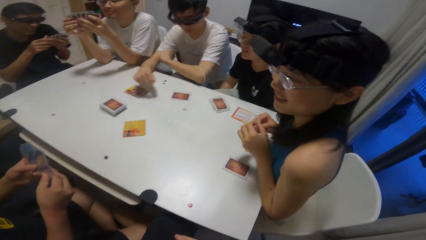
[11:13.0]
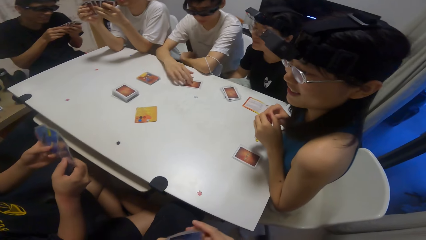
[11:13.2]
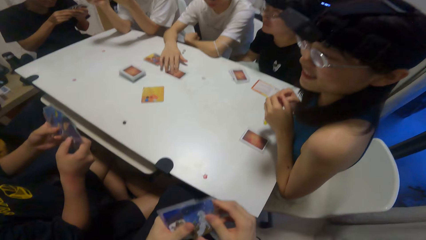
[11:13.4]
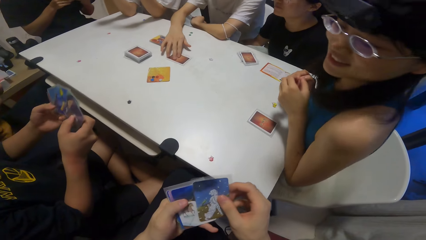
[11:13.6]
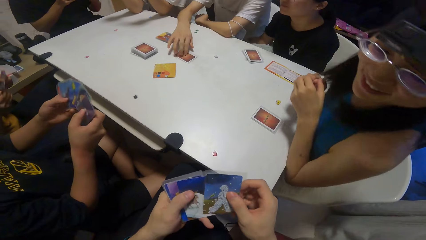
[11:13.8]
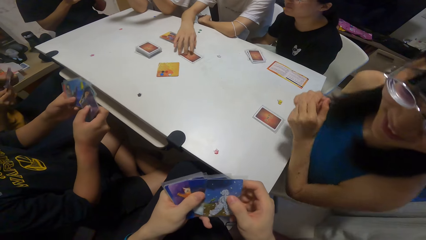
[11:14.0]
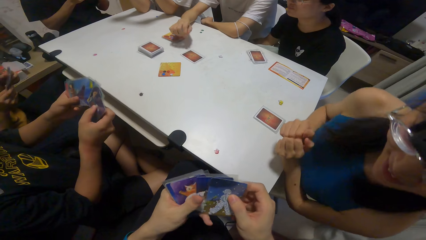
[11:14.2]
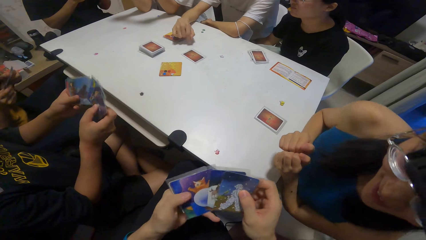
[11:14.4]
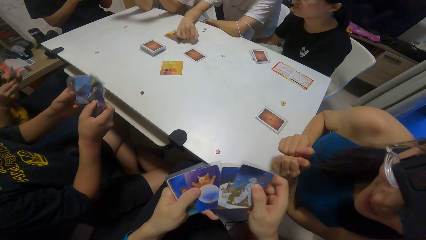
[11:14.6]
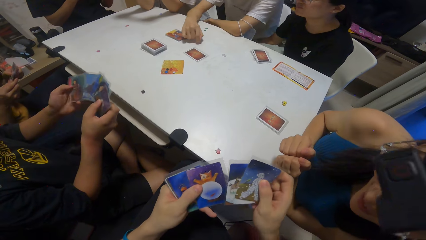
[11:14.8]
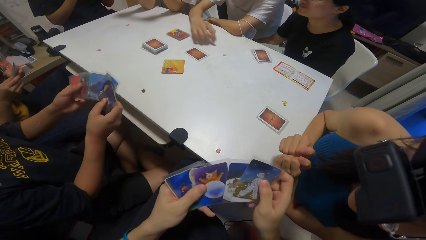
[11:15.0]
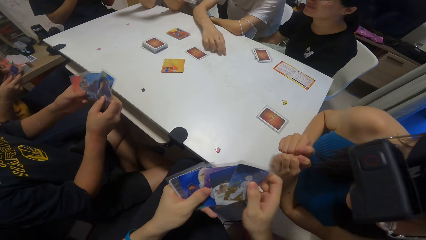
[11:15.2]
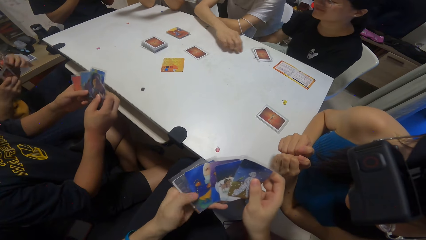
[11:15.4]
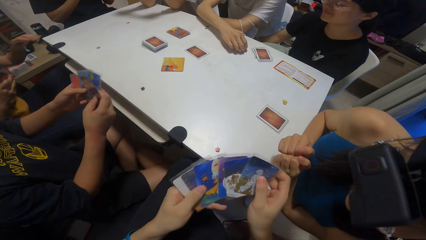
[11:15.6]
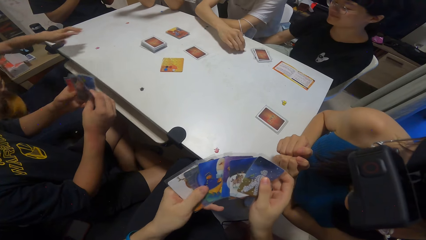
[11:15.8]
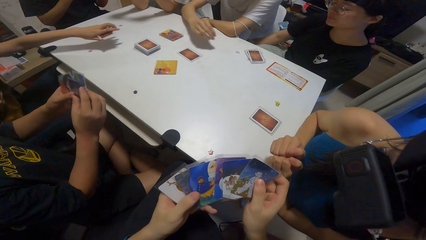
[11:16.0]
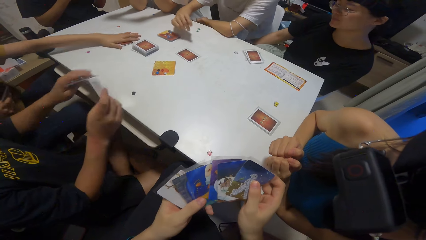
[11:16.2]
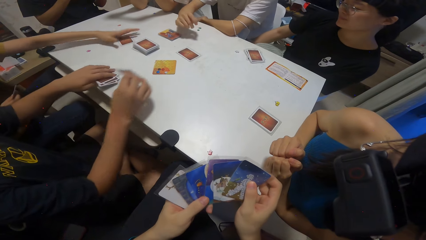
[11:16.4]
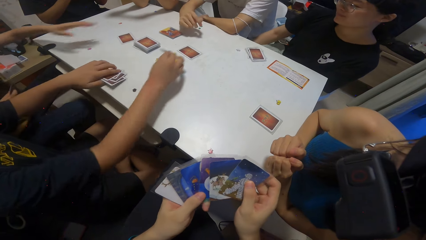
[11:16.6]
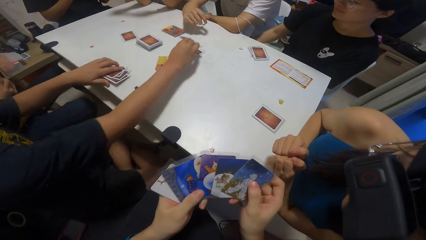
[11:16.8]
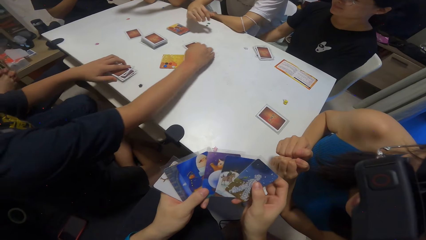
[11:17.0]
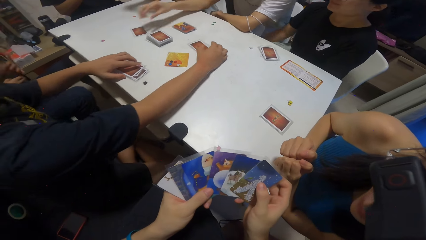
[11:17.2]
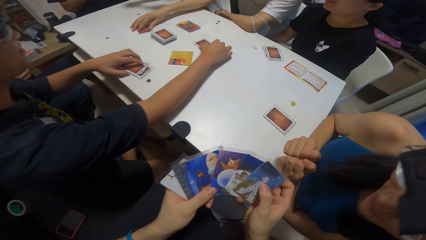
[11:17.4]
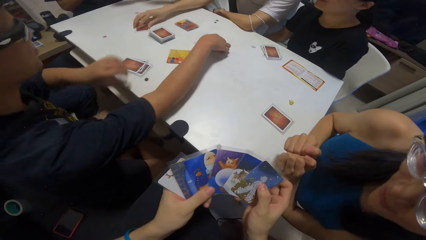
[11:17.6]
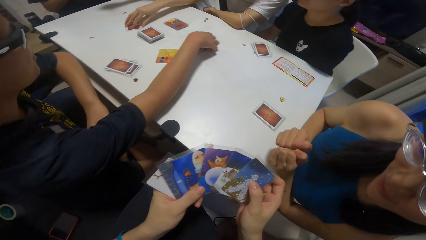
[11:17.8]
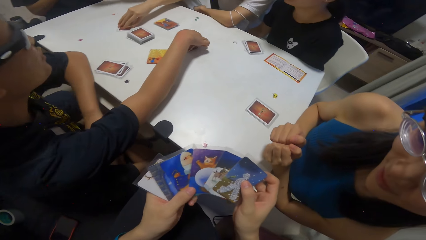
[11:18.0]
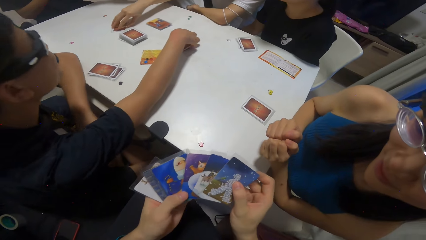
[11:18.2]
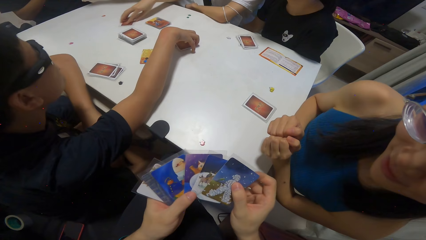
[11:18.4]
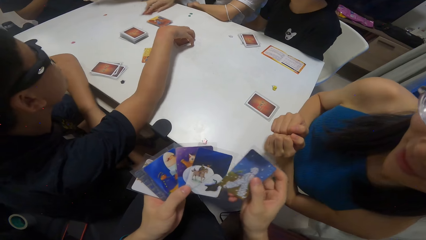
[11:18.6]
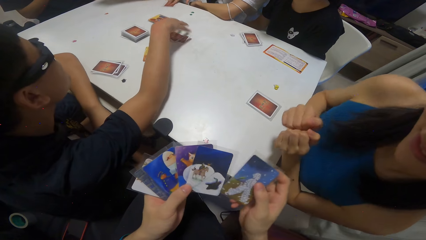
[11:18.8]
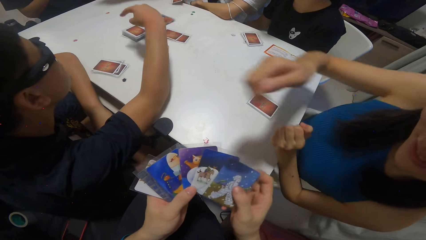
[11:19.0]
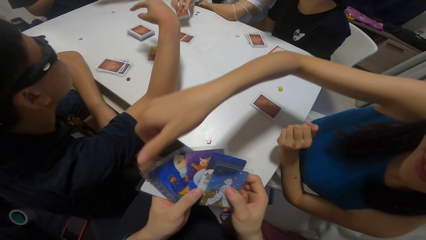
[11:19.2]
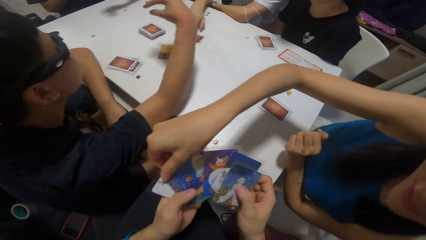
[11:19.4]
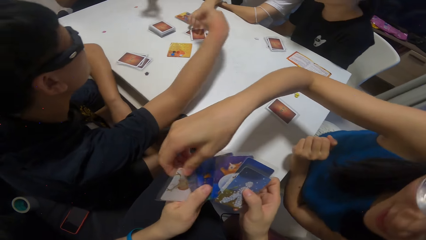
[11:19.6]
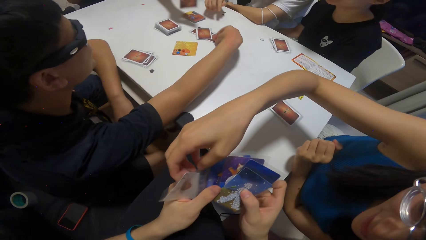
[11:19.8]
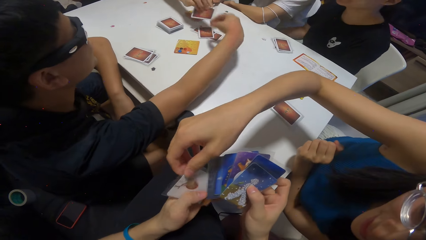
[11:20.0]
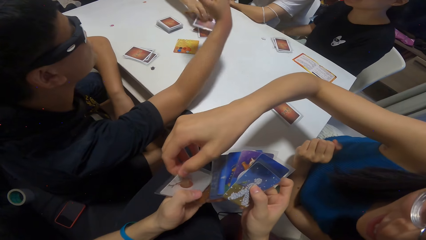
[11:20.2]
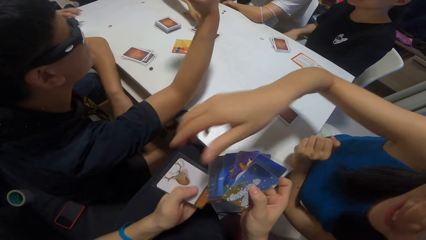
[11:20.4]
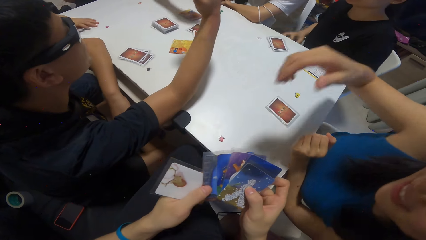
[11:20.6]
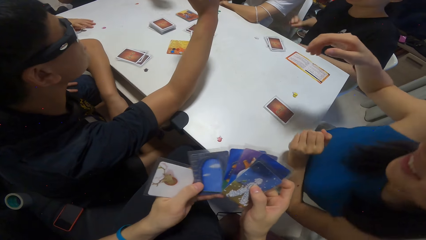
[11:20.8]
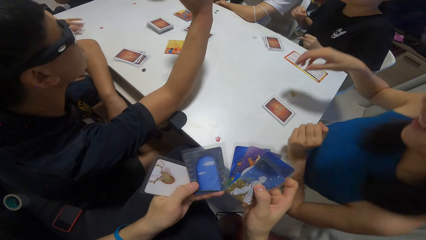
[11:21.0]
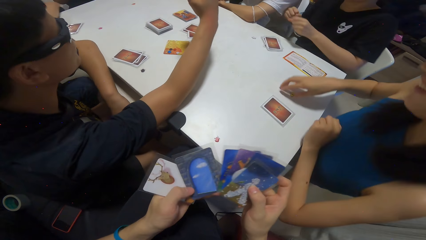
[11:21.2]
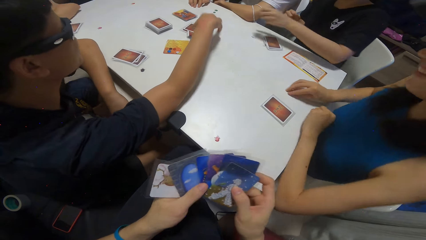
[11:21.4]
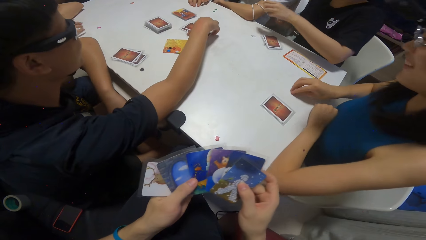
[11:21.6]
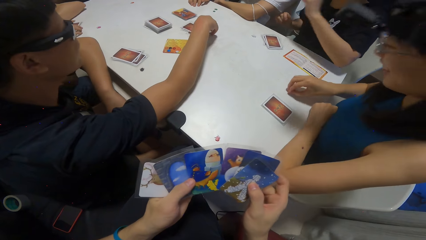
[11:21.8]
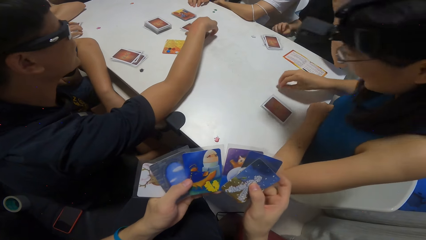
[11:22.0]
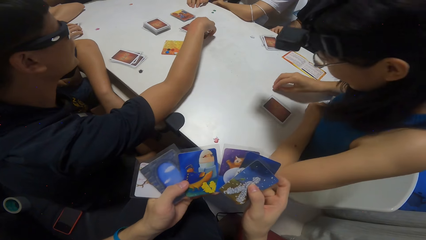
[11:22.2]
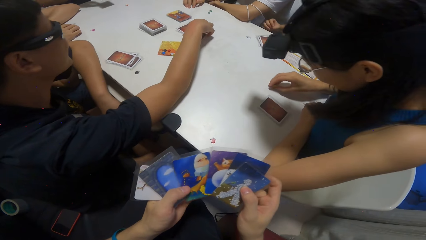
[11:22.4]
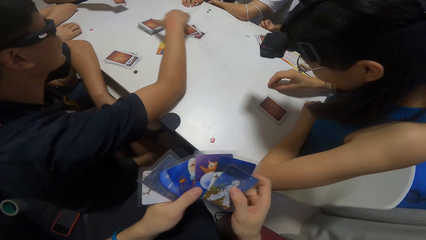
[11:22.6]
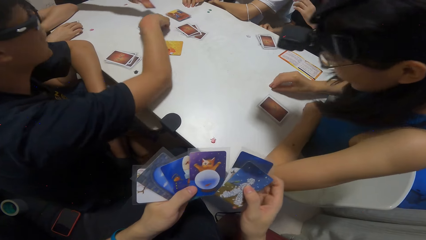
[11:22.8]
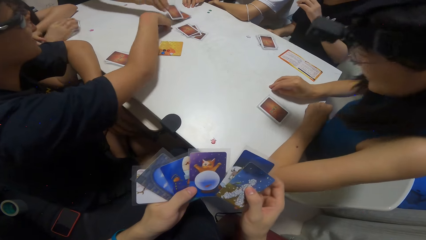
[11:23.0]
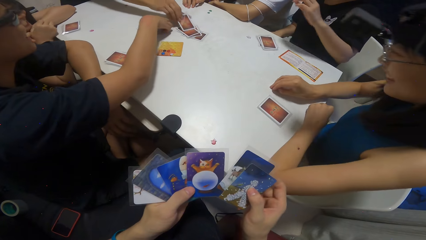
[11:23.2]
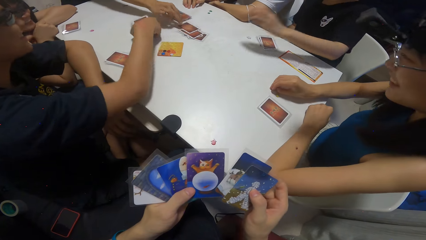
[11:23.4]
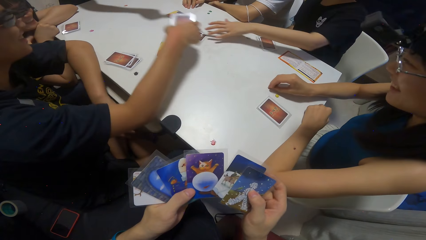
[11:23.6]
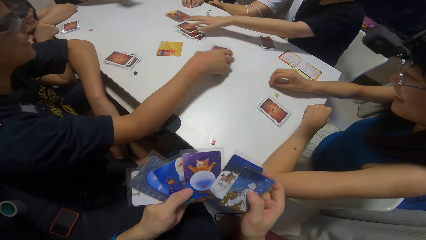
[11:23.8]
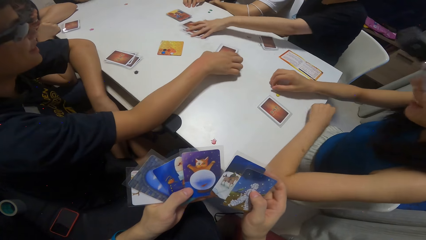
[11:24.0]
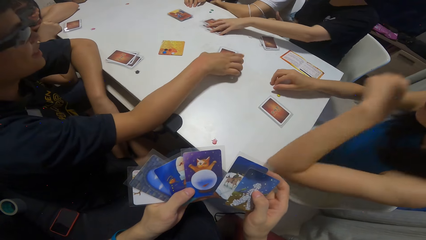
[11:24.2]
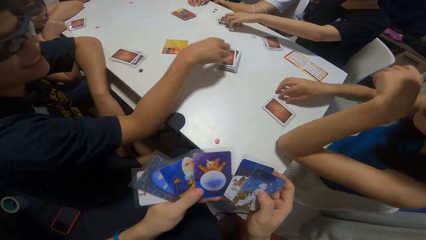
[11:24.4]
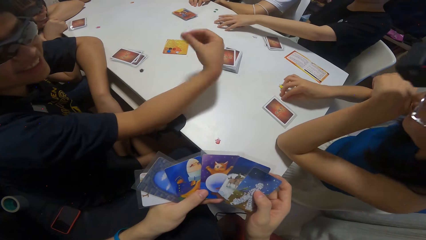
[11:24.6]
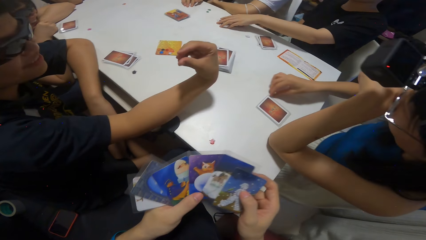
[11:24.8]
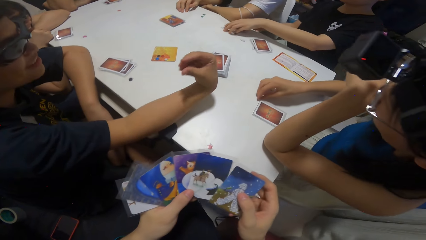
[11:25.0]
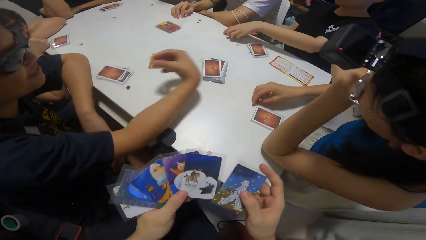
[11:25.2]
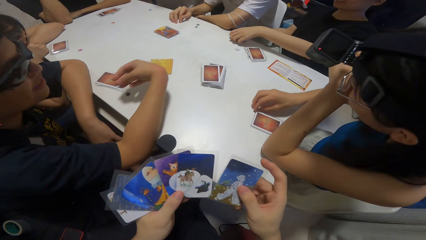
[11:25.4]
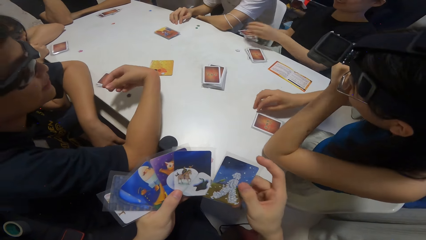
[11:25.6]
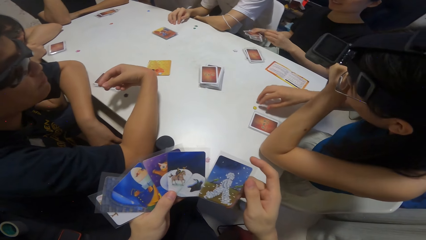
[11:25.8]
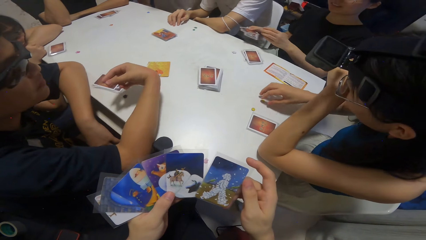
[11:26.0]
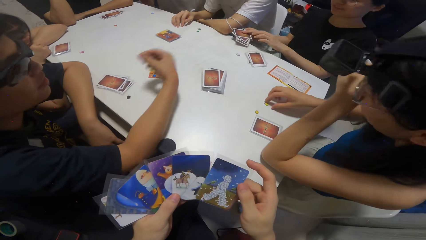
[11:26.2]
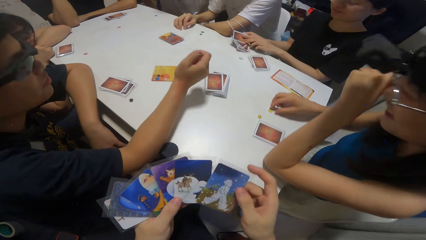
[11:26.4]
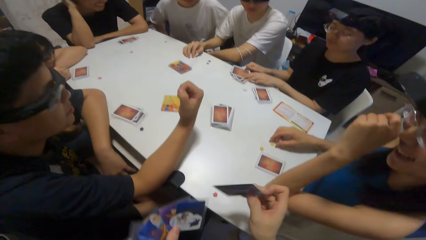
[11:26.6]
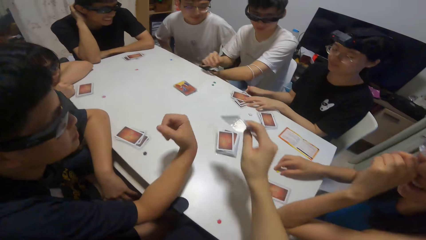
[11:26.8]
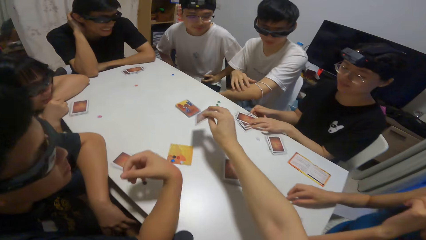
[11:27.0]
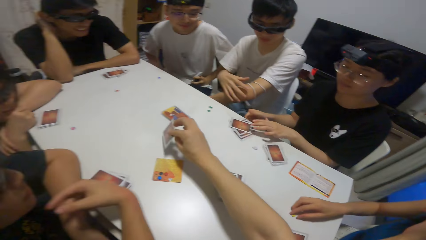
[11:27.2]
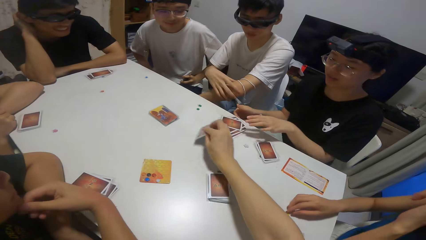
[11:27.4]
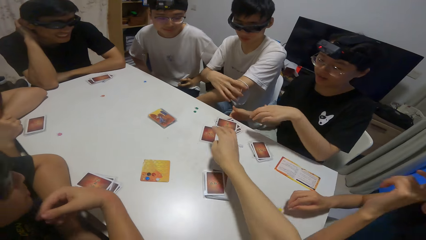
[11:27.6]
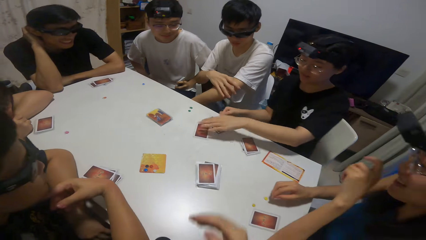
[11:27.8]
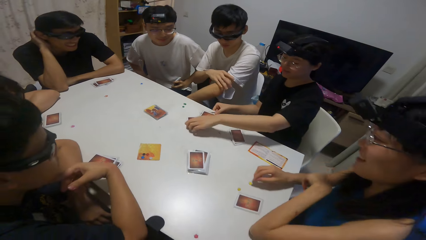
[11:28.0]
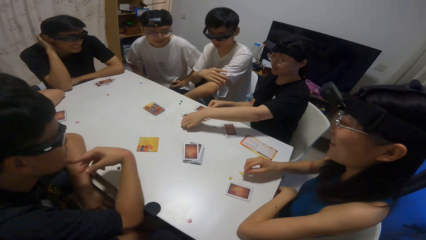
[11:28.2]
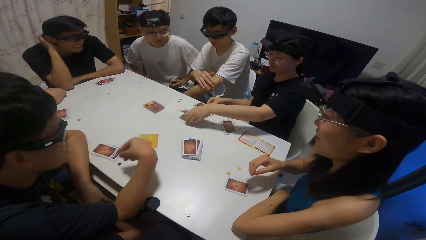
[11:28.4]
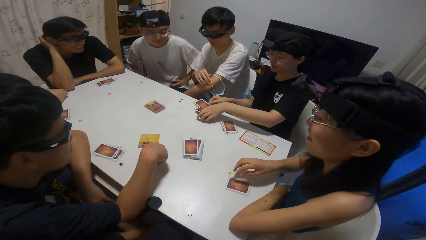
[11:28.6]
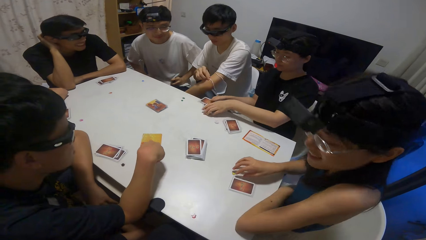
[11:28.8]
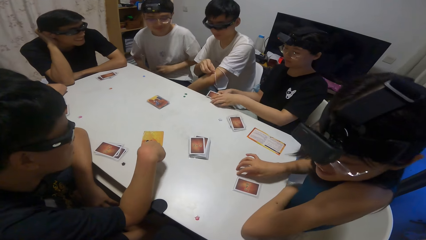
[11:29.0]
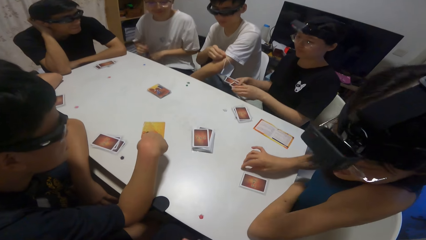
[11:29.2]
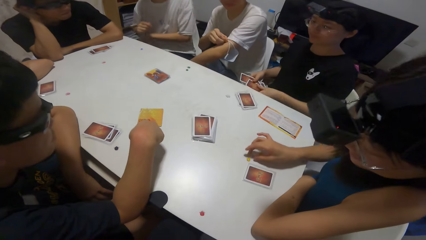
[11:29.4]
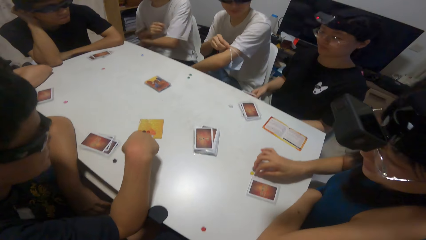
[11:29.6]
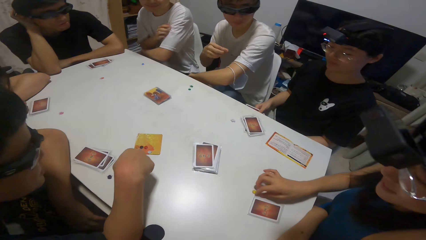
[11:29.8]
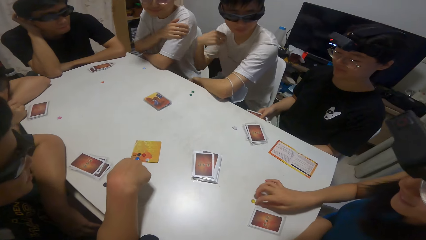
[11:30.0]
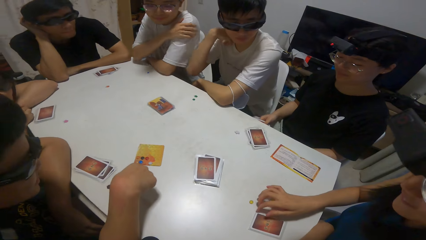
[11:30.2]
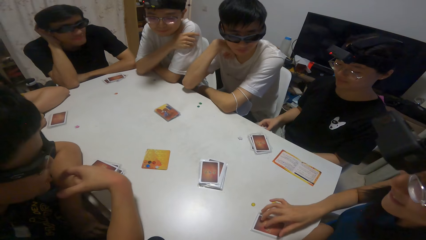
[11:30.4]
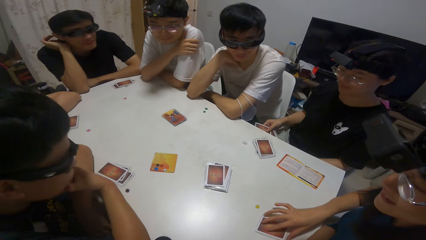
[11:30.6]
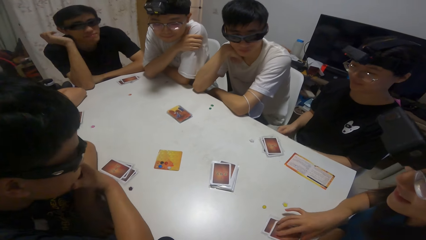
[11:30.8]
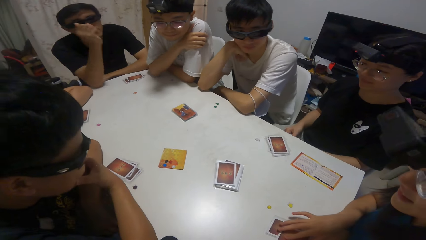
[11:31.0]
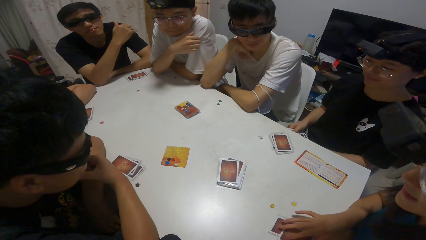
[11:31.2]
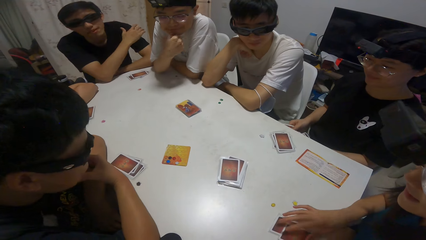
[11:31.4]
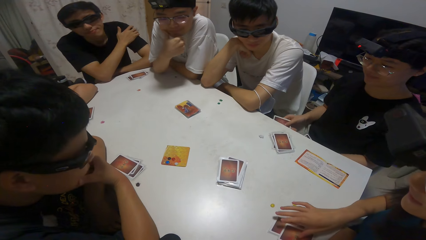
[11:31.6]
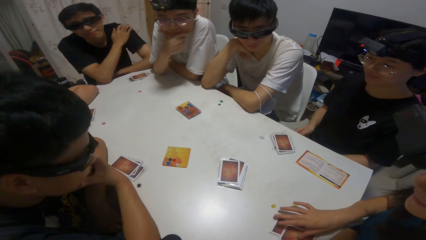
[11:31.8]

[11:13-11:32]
A boy moves a card on the table with his right hand. The camera wearer shuffles the card. A girl drops a card on the table. Another boy drops a card on the table. The first boy picks up a card on the table with his right hand. Another girl touches a card in the camera wearer's hand. She picks a card from the camera wearer. She laughs. The other boy moves some cards on the table with his right hand. A third girl picks up some cards on the table with her left hand. The camera wearer drops a card on the table. The third girl packs the cards on the table with both hands. A person grabs a card.
